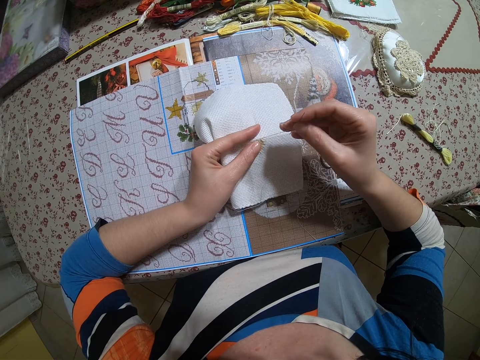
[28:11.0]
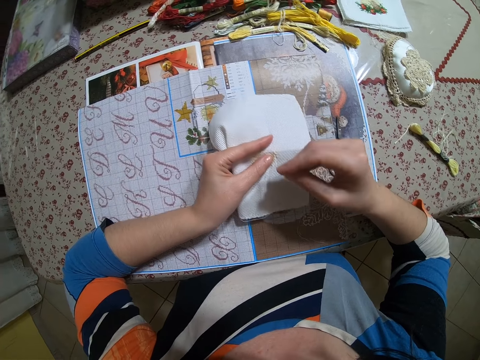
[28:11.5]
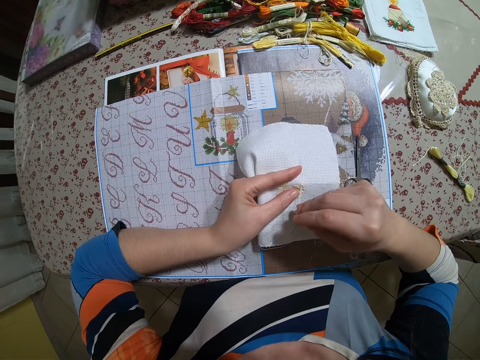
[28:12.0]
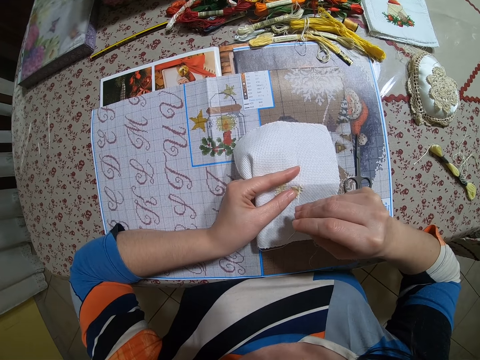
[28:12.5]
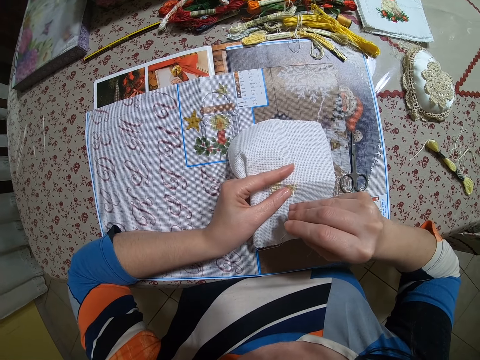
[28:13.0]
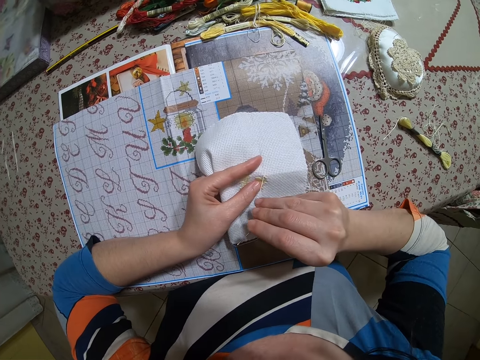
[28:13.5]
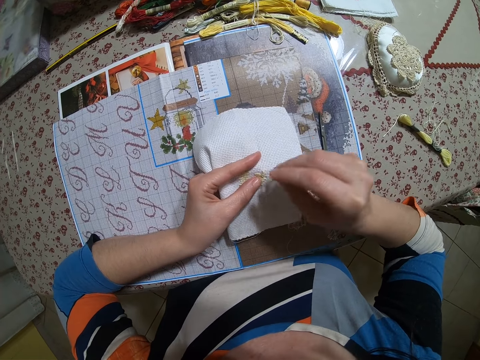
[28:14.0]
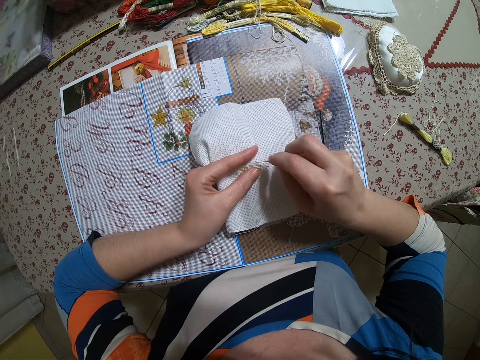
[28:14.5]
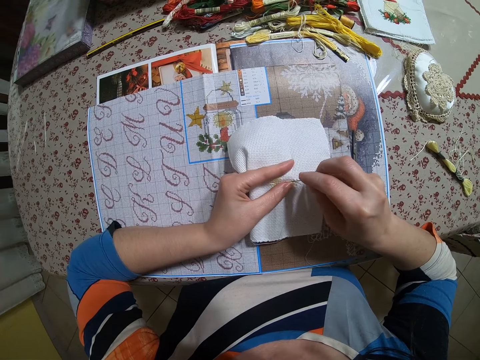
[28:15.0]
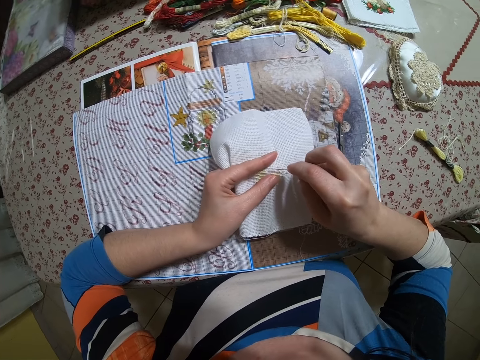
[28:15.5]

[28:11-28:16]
The camera wearer sews the piece of cloth with a needle.

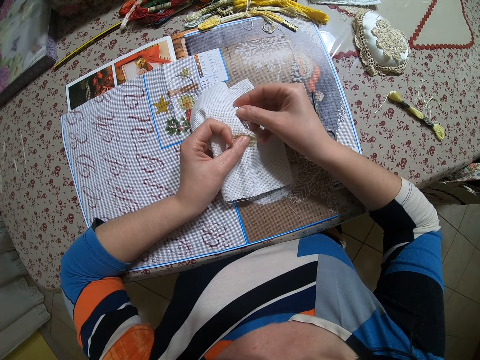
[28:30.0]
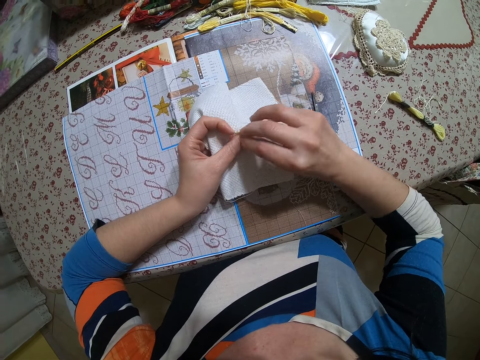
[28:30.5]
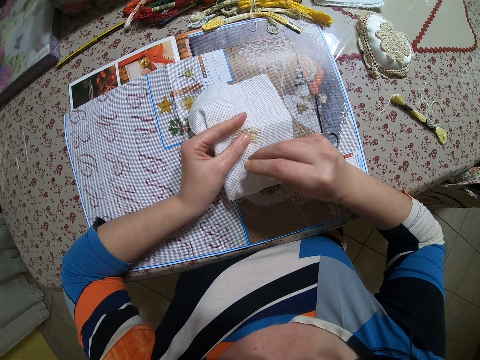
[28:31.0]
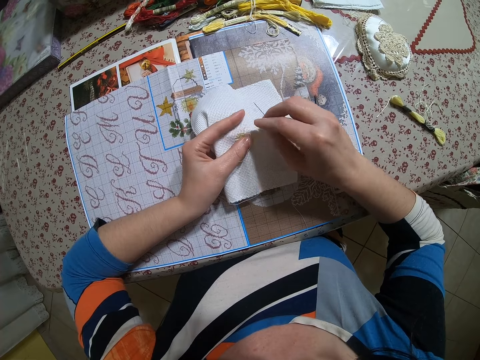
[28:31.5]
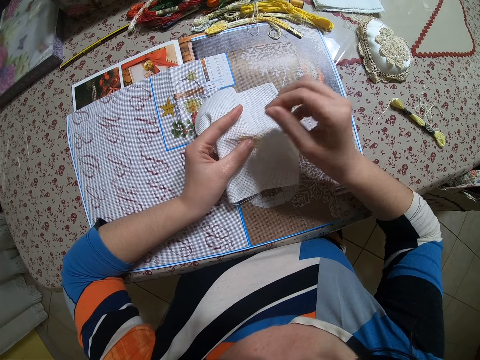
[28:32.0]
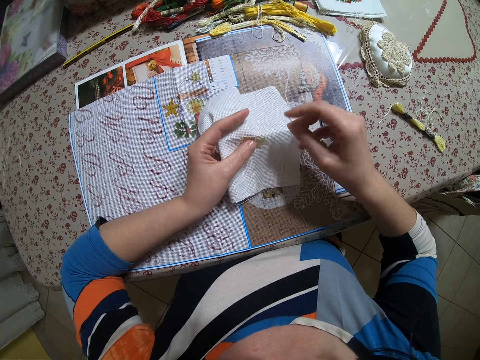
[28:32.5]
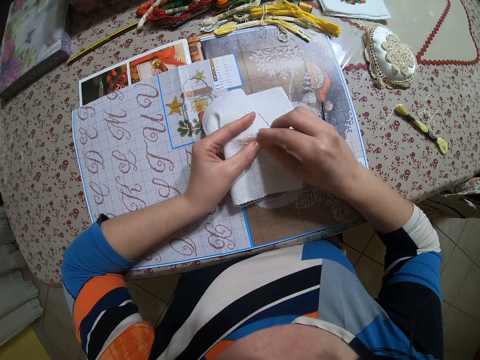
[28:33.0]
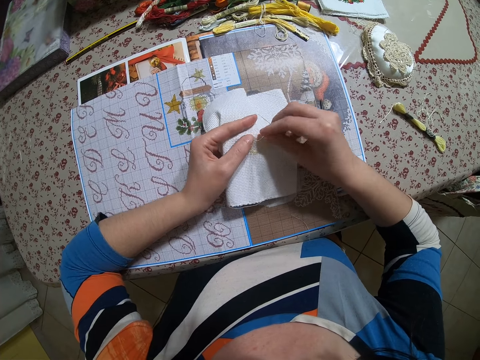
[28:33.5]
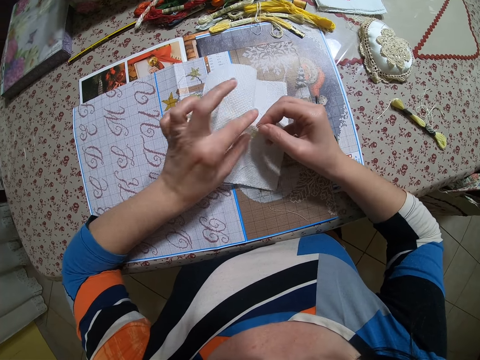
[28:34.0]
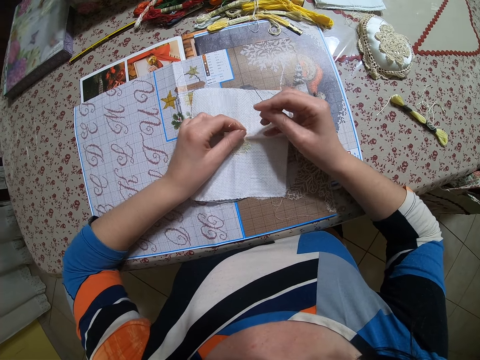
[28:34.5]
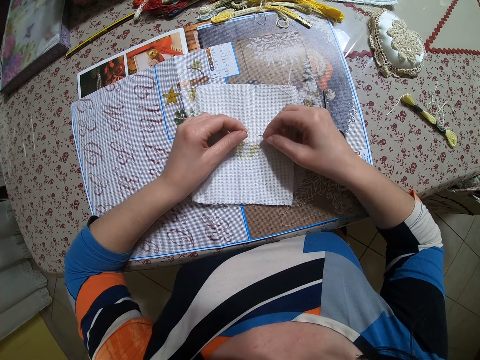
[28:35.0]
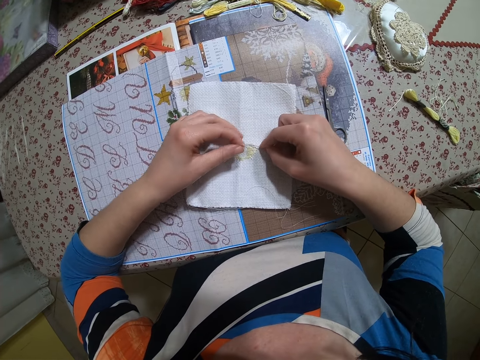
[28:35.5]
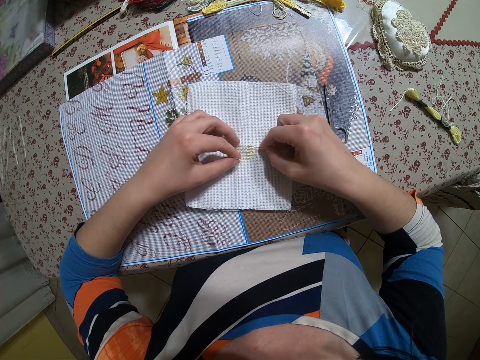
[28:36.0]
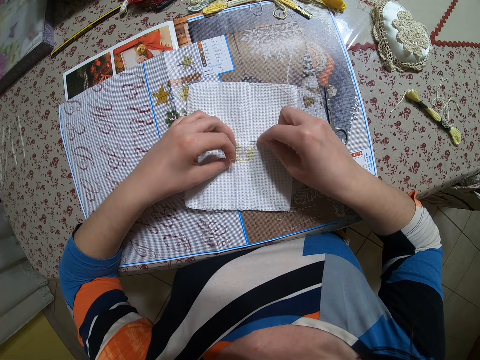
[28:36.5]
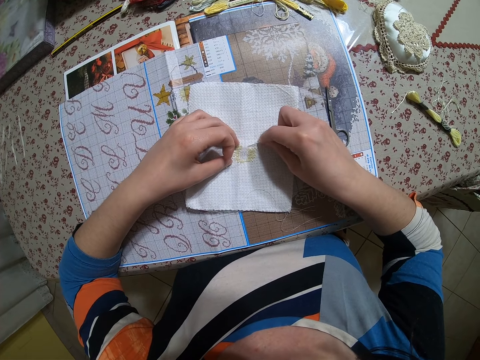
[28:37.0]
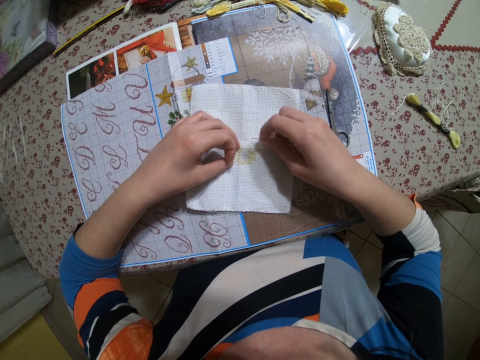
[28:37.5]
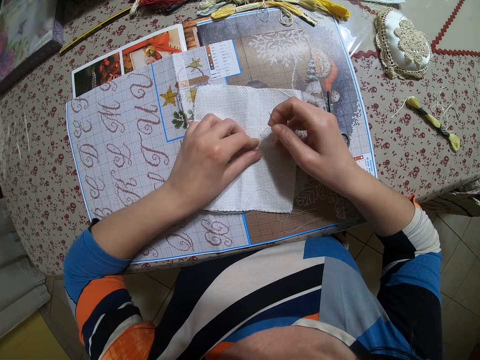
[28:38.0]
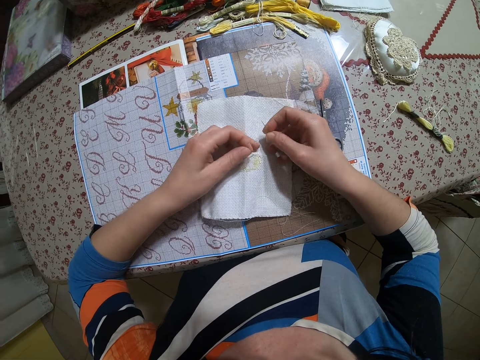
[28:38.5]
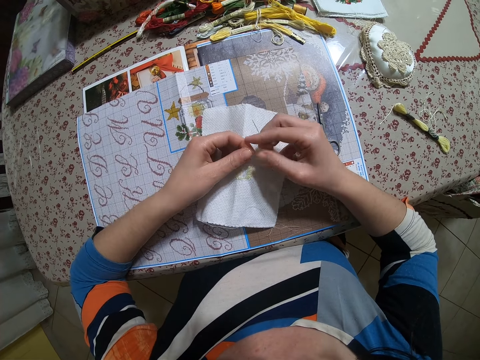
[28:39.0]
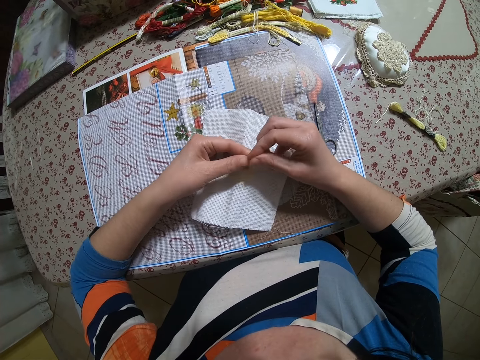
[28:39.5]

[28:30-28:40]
The camera wearer pulls thread from the cloth with her hands.

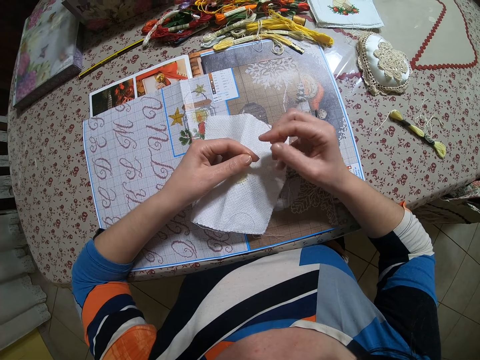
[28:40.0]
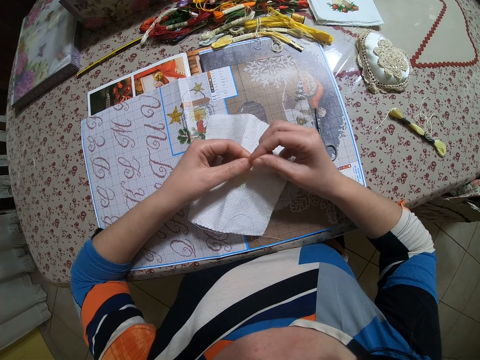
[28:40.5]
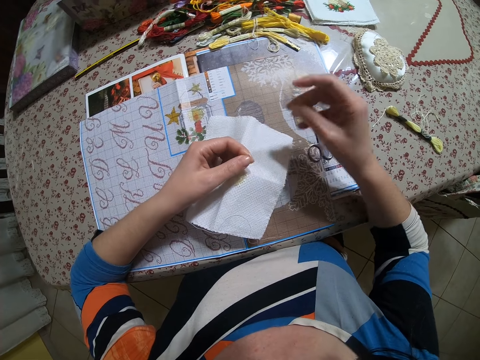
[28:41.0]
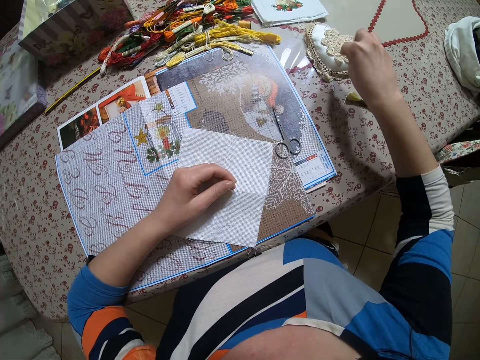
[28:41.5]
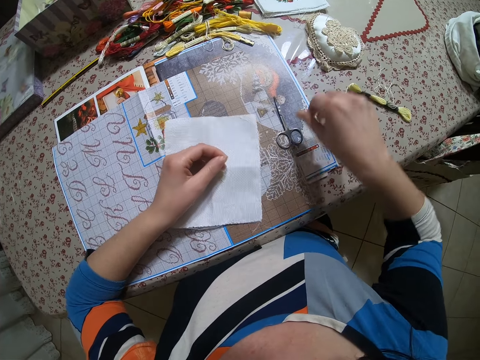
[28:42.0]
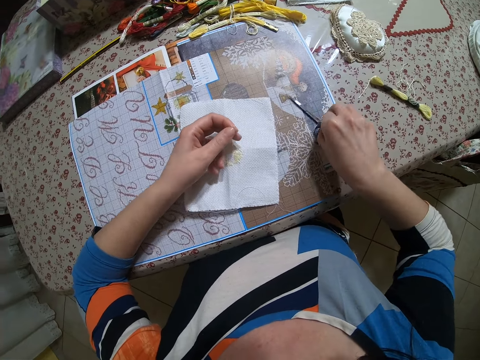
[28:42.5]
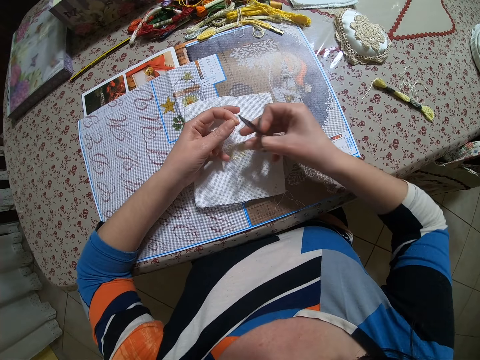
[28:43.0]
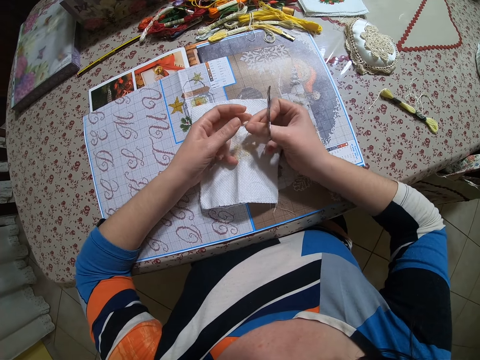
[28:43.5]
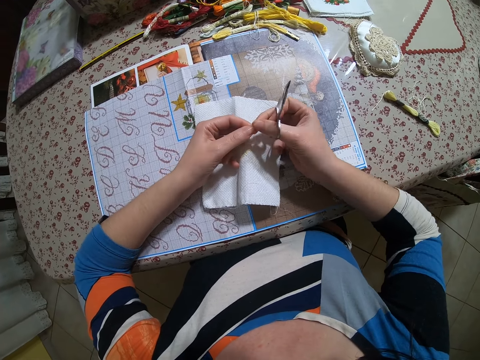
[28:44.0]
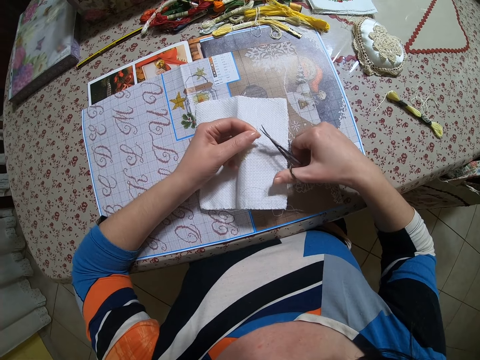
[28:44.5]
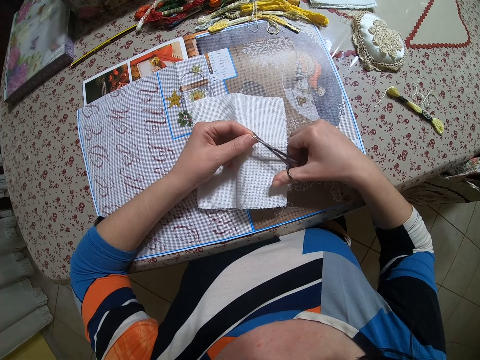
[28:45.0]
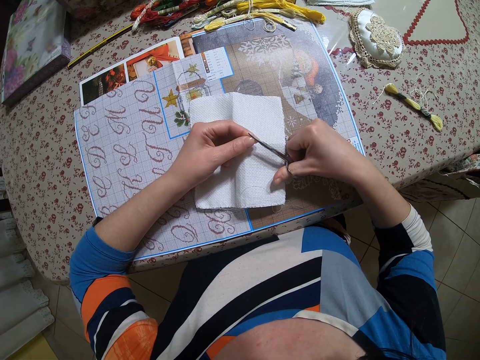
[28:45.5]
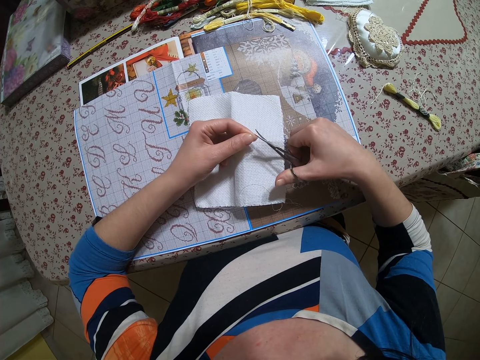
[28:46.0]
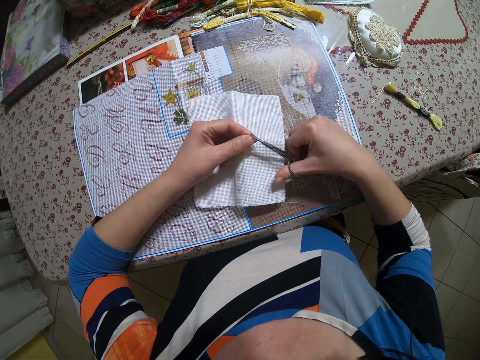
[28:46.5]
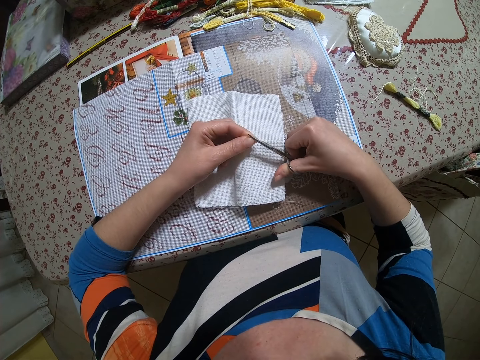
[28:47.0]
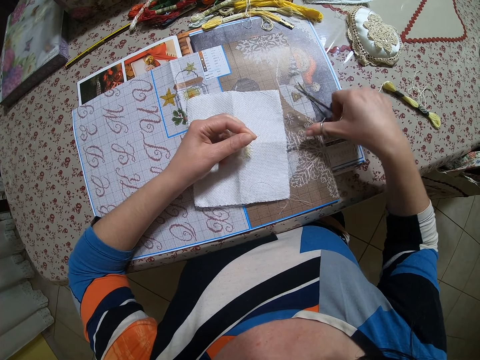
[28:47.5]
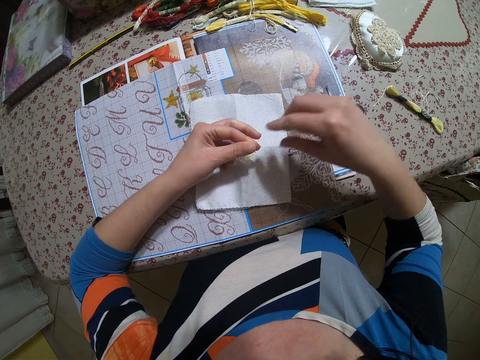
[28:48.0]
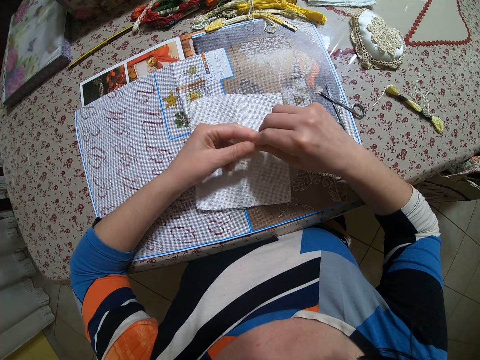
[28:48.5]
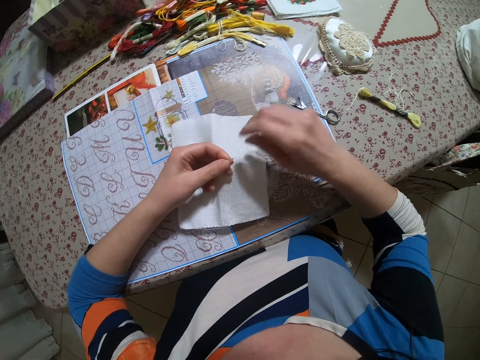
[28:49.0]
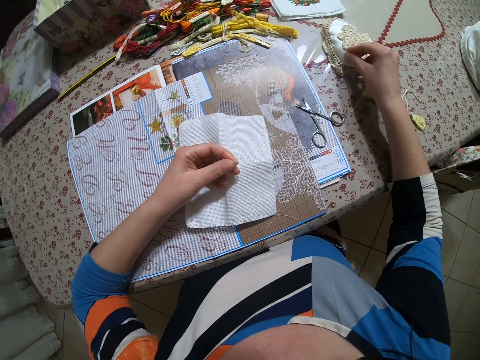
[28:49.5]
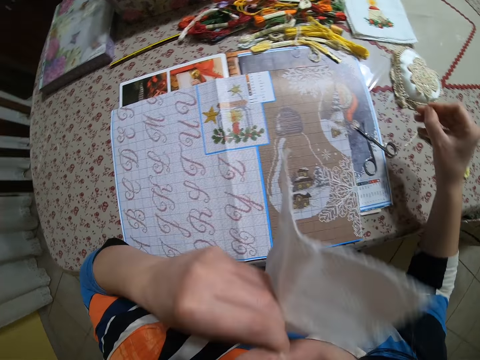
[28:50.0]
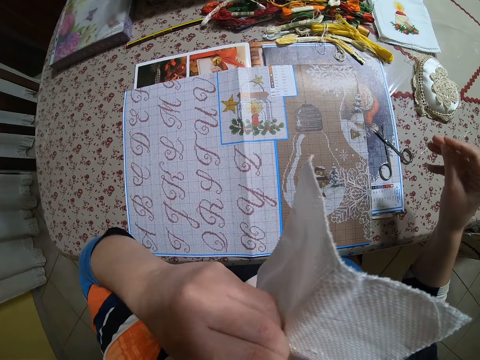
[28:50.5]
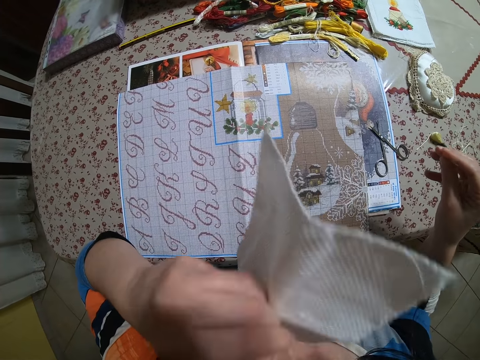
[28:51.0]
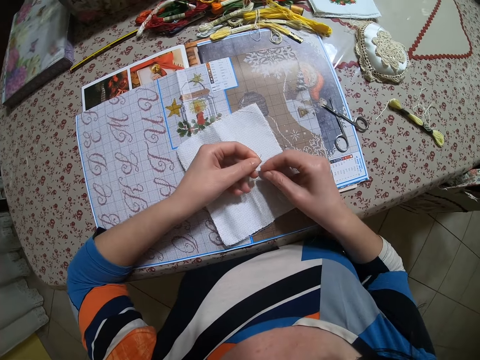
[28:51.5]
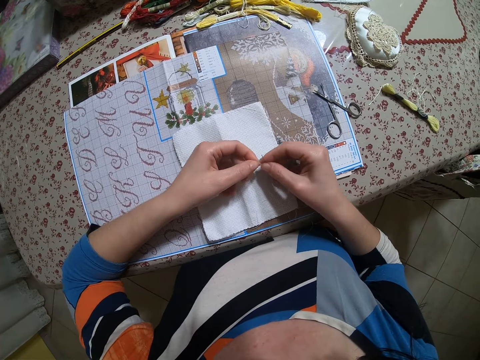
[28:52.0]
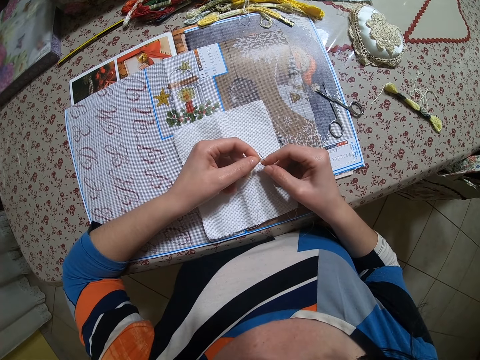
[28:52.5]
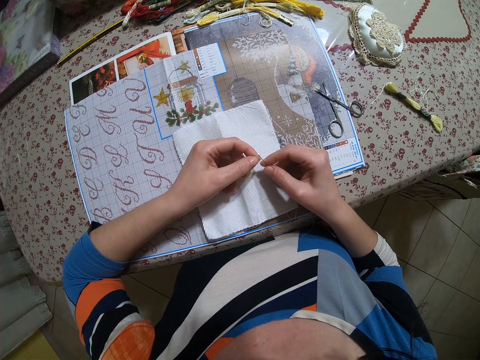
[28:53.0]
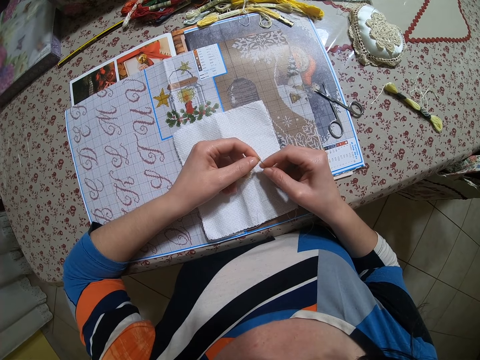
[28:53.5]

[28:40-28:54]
The camera wearer puts the needle in her right hand in the sponge on the table. She picks up the scissors on the table with her right hand. She cuts thread on the cloth with the scissors in her right hand. She puts the scissors in her right hand on the table. She picks up the needle on the table with her right hand. She raises the cloth towards her mouth. She dampens the thread with her mouth. She lowers the cloth on the table. She inserts the thread in the needle in her right hand.
